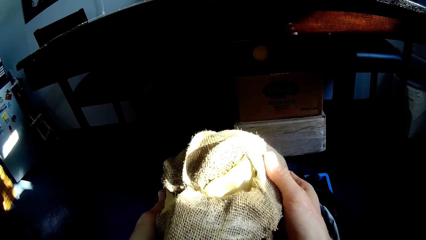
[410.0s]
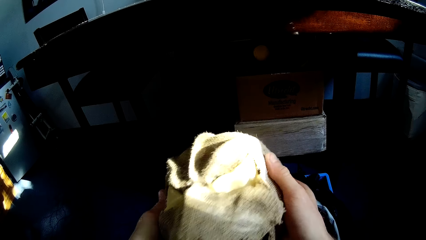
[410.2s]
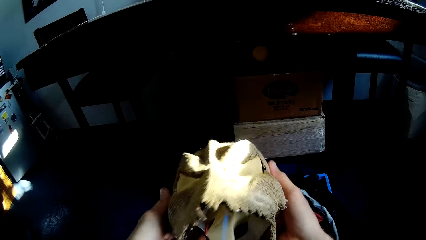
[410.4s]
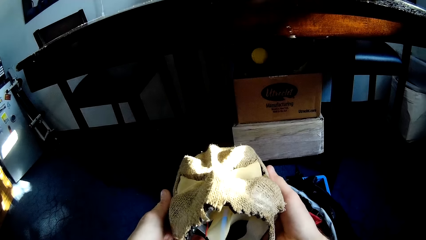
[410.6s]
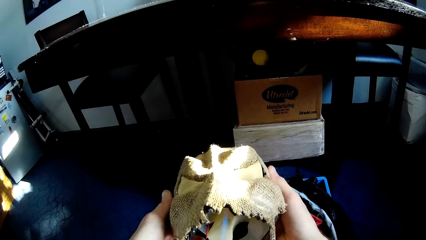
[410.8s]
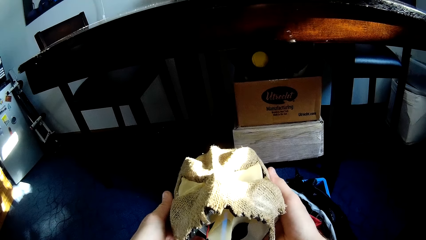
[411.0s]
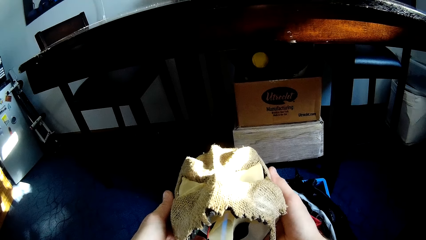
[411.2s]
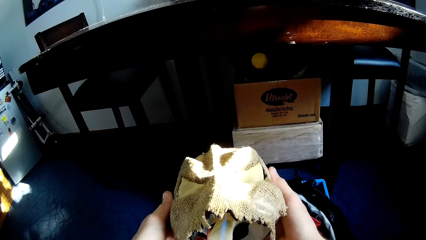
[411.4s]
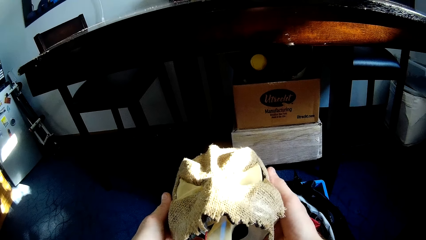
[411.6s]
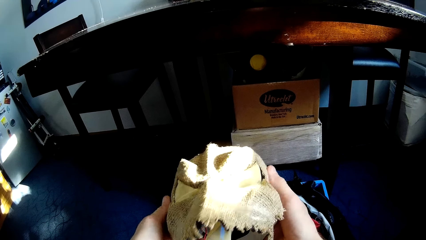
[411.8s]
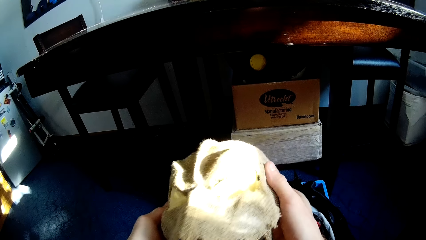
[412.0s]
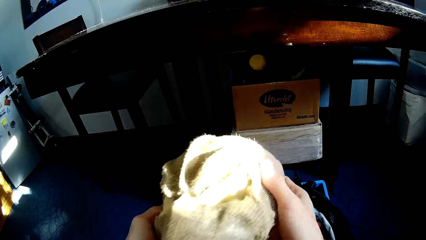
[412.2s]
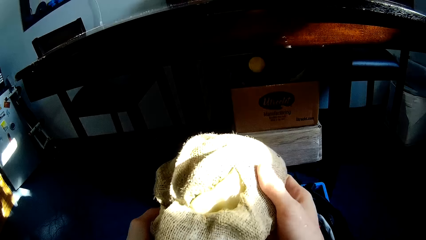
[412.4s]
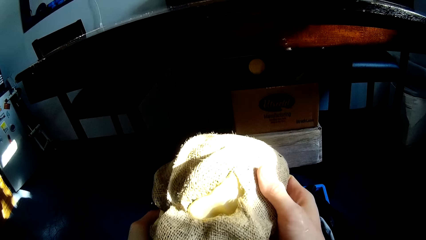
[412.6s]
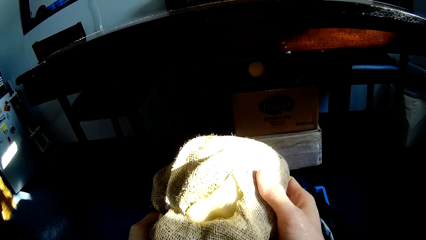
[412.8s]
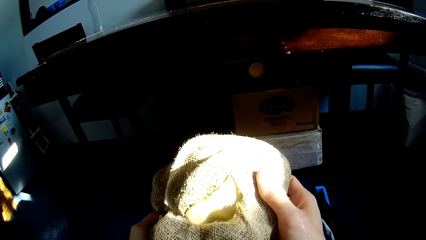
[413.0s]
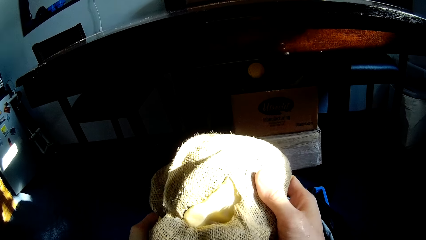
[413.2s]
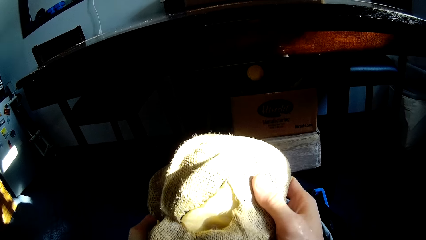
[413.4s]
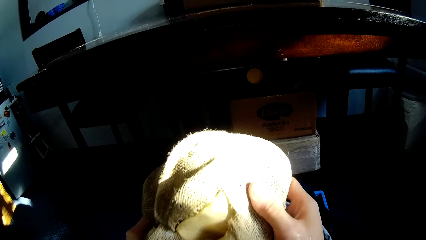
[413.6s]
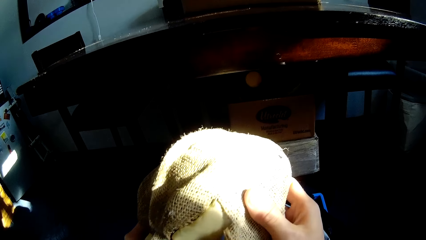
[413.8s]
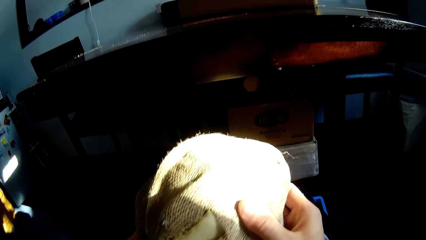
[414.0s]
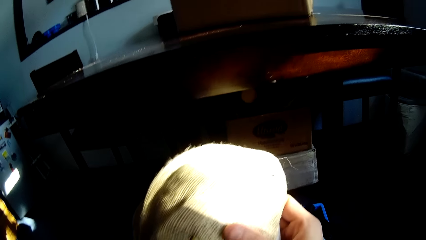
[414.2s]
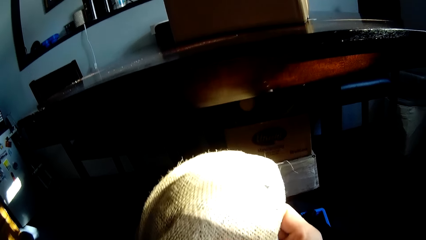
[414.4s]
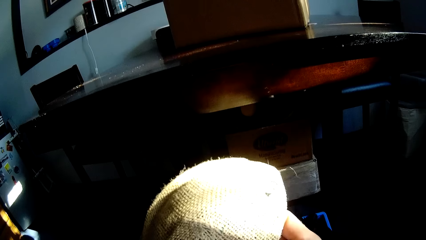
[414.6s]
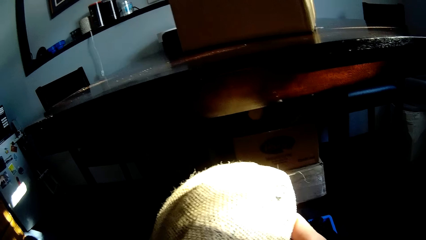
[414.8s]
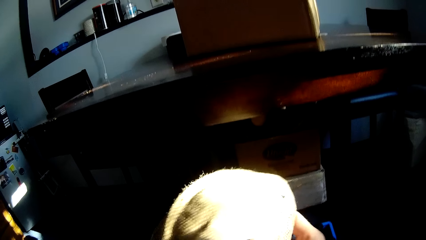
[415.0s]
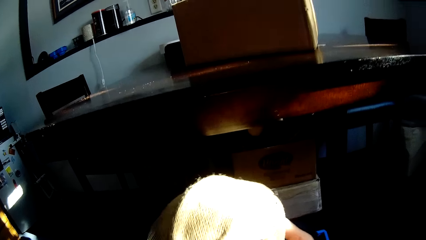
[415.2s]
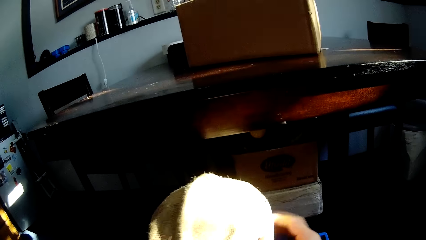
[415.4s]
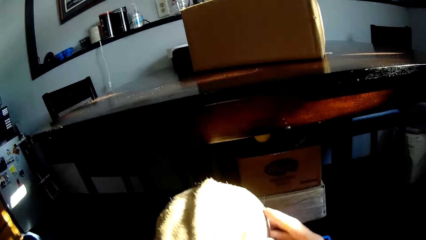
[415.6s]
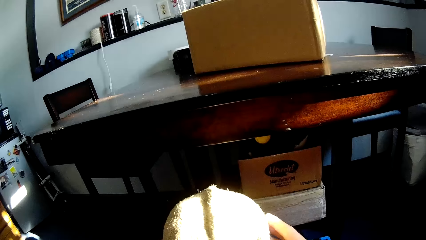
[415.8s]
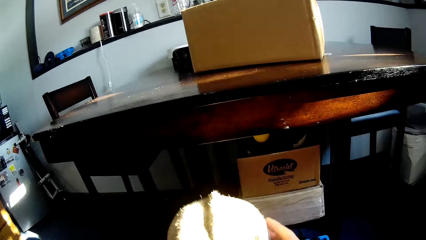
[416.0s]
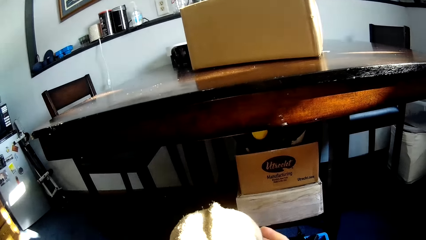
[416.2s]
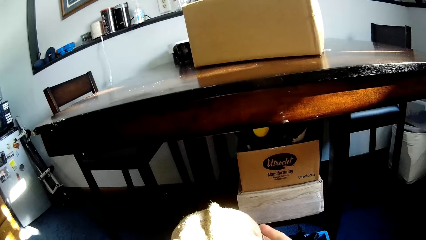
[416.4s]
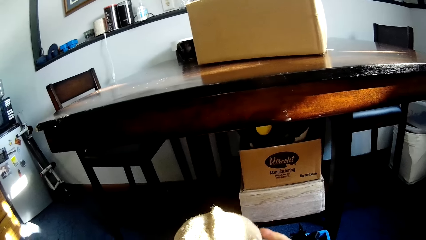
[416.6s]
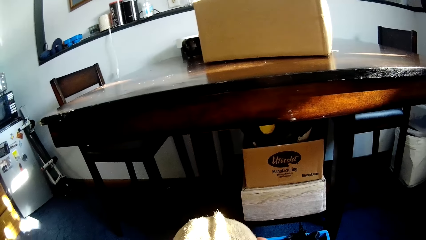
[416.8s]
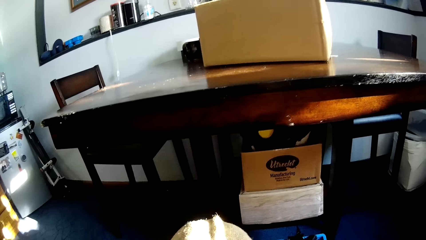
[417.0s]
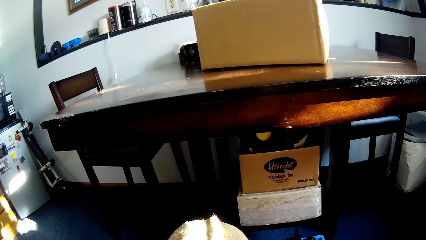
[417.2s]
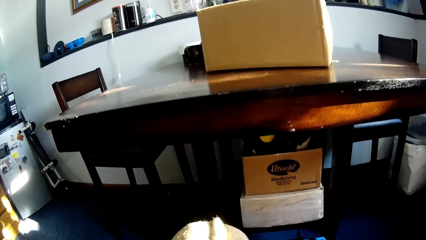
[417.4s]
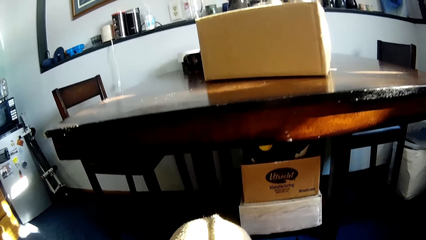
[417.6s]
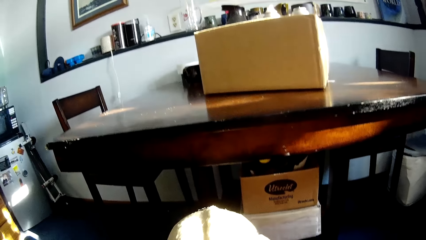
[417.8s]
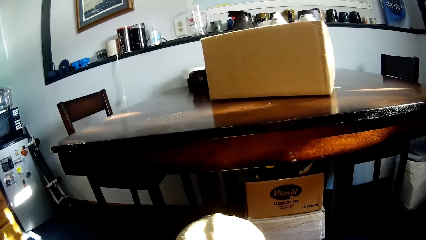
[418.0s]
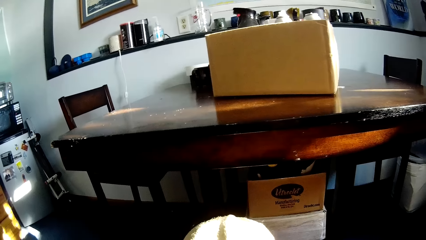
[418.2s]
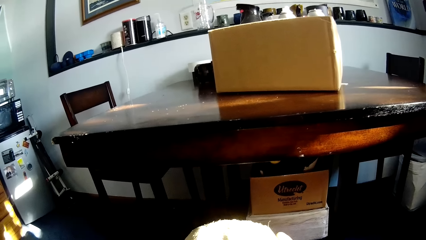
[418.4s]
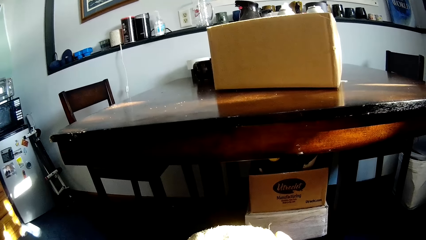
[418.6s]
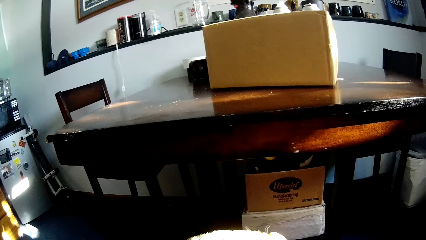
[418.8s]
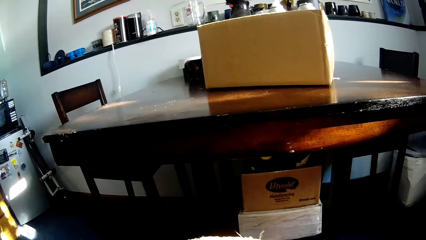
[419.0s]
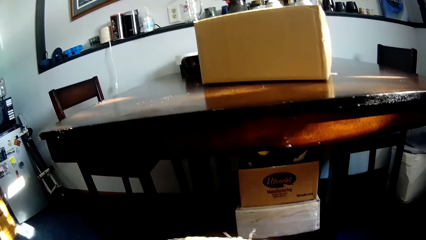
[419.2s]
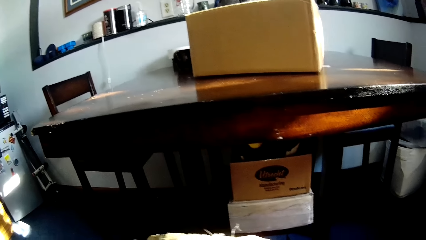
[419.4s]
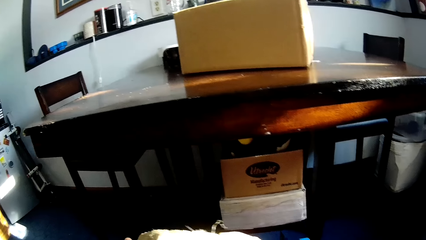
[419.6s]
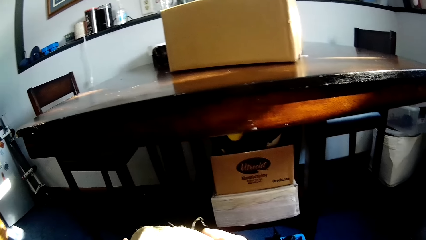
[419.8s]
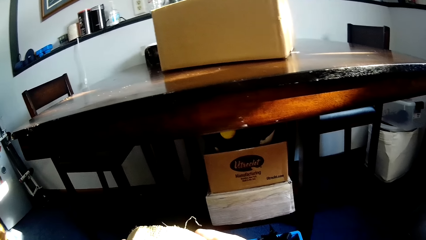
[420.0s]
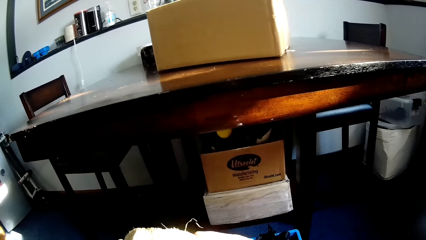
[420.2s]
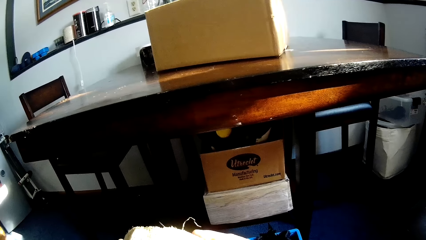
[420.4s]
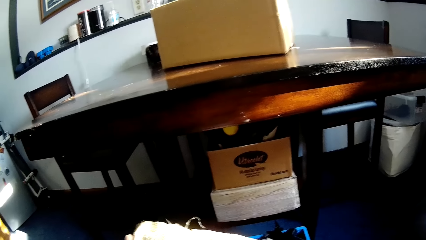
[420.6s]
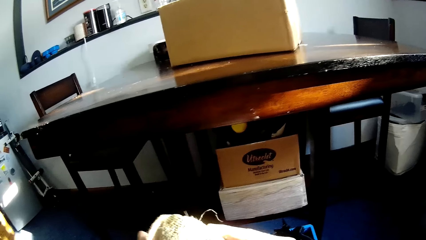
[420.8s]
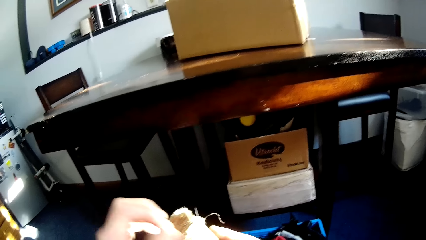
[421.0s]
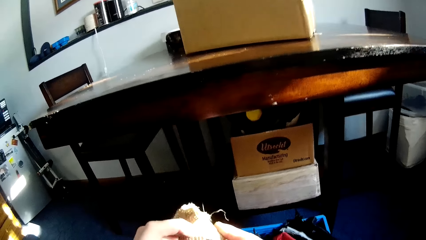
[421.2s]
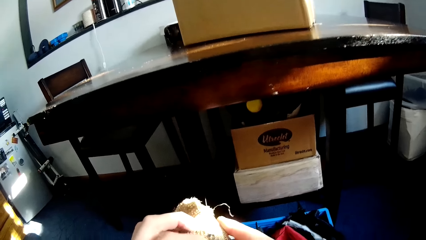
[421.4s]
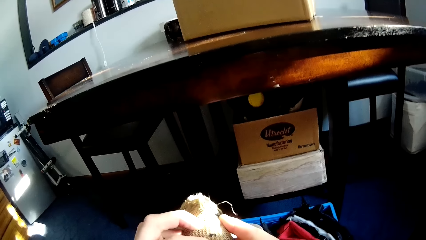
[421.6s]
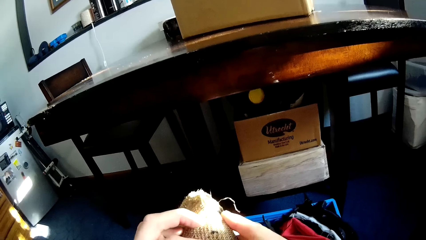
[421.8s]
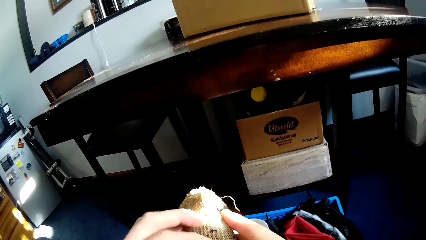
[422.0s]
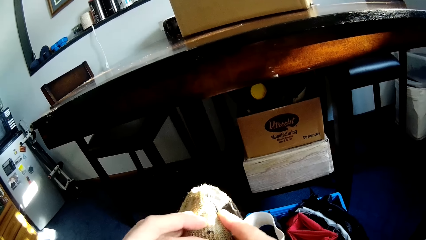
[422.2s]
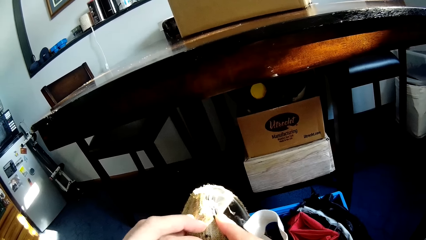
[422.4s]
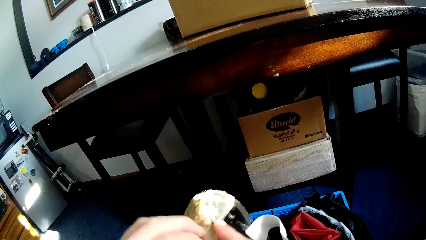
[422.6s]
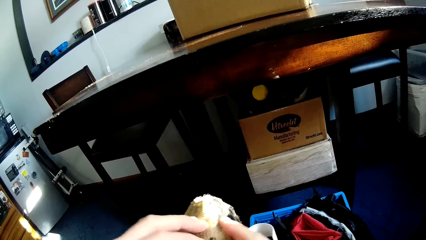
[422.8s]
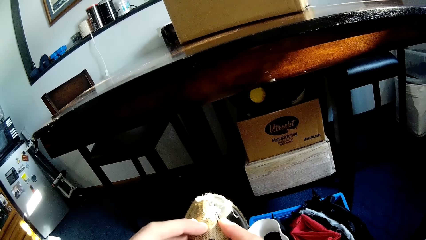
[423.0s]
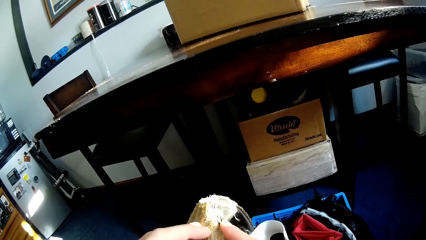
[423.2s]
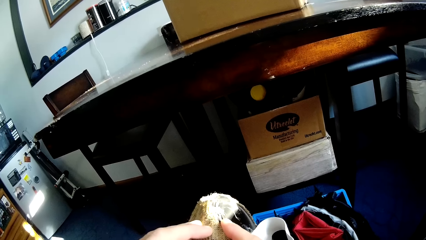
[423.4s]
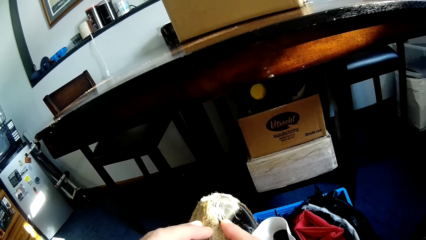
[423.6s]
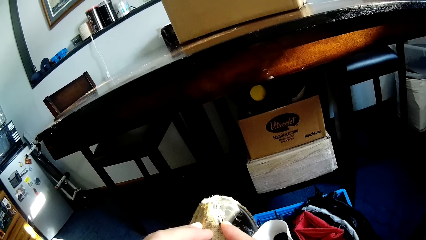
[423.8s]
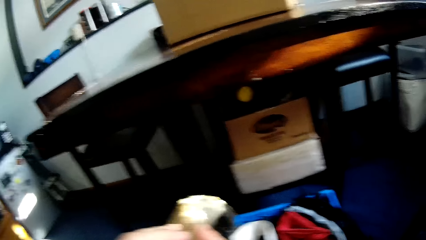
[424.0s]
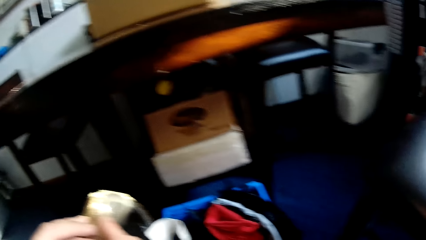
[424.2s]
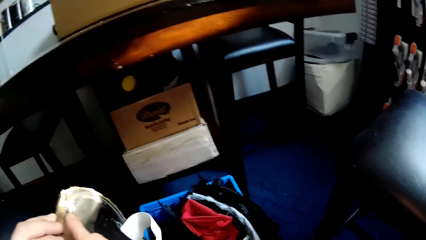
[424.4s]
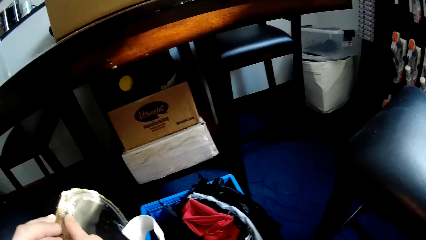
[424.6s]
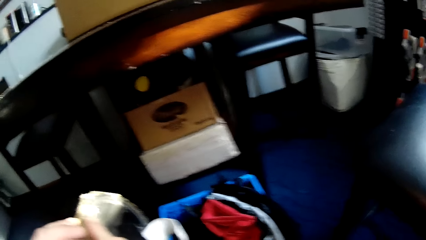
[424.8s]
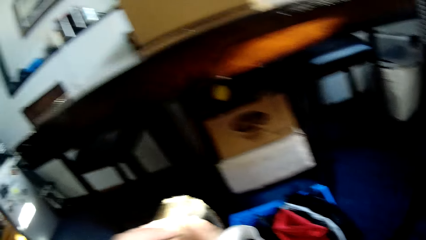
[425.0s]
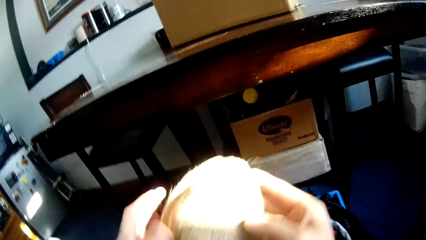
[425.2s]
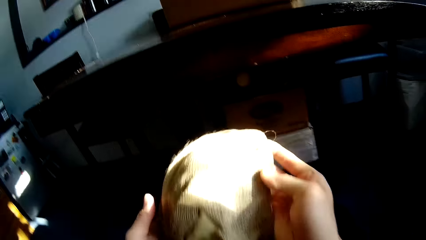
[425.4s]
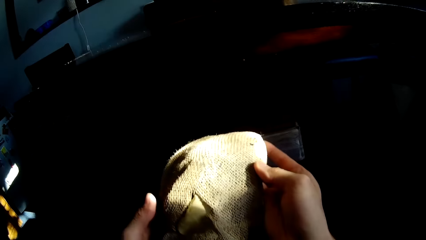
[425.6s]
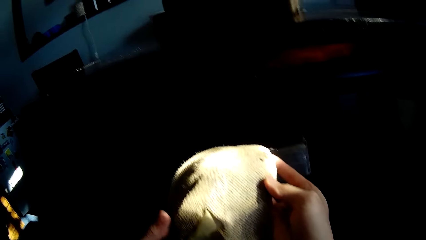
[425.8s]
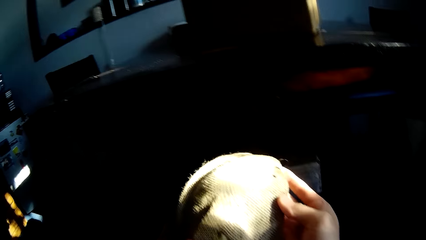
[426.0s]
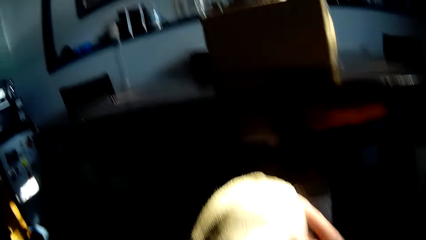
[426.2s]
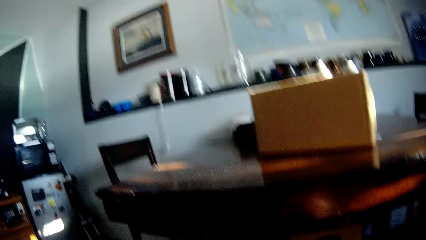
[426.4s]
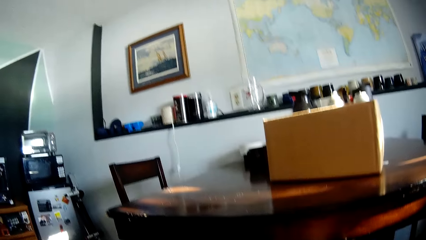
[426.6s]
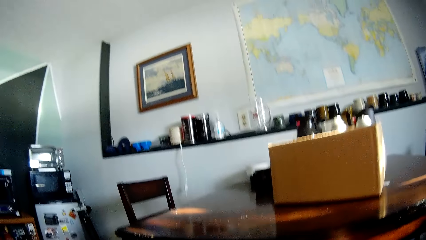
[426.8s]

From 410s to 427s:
The camera wearer adjusts the mask with the left hand.
